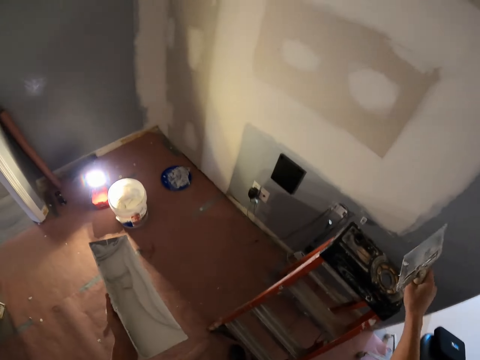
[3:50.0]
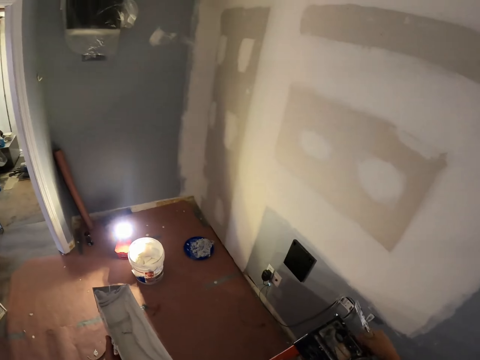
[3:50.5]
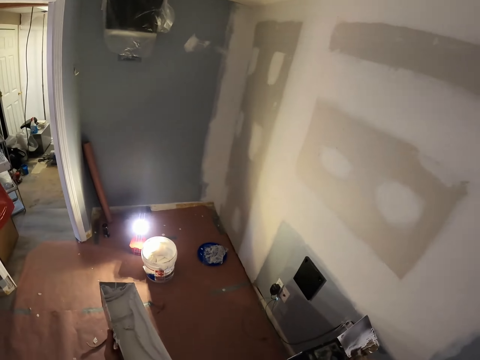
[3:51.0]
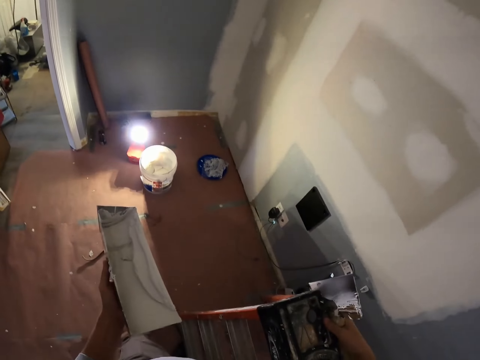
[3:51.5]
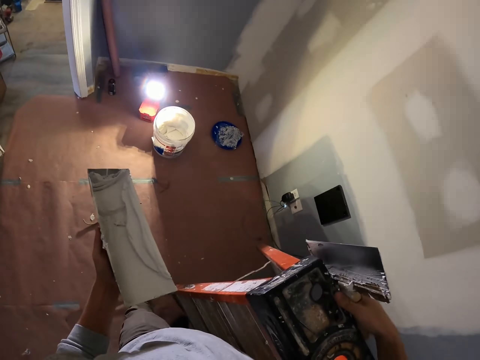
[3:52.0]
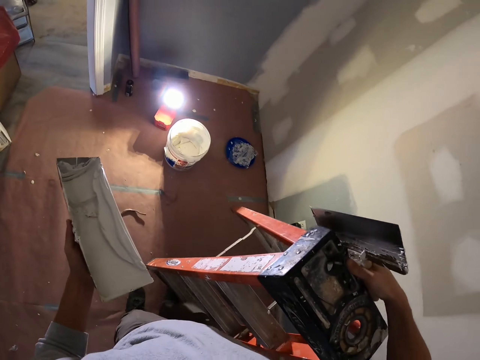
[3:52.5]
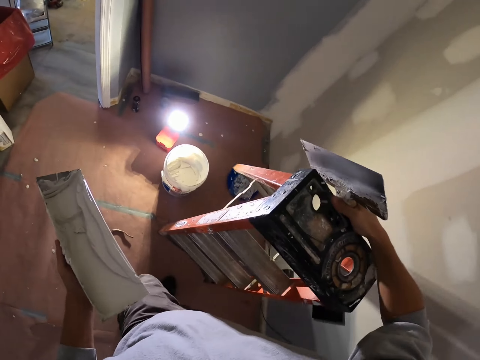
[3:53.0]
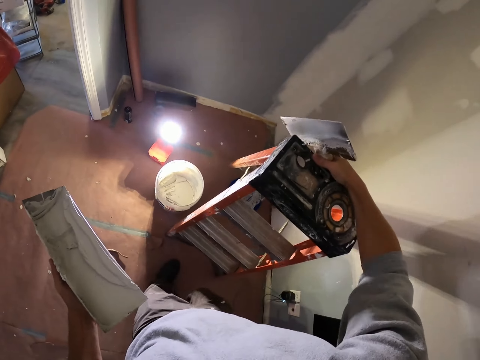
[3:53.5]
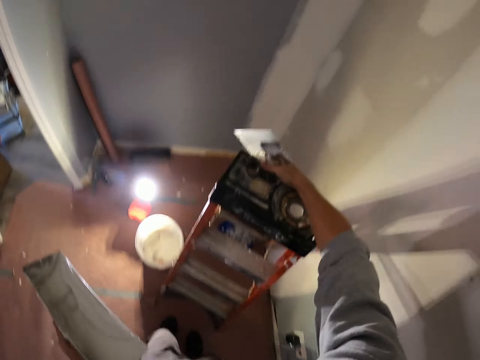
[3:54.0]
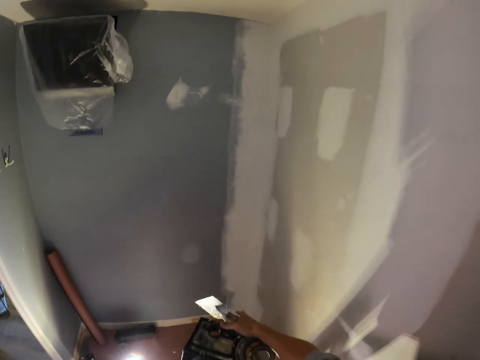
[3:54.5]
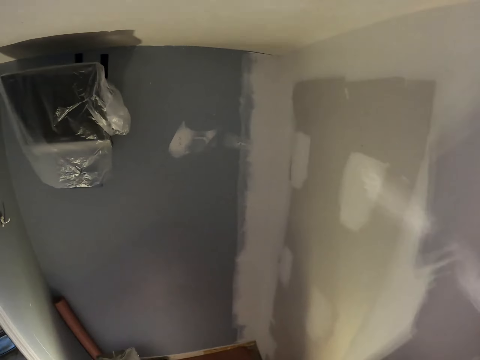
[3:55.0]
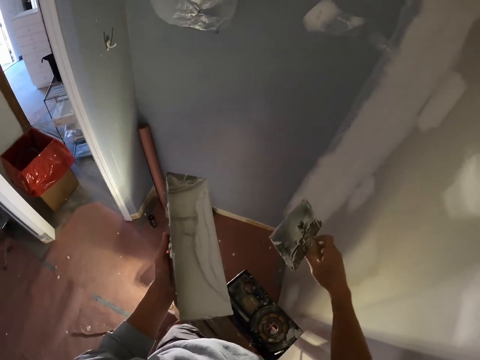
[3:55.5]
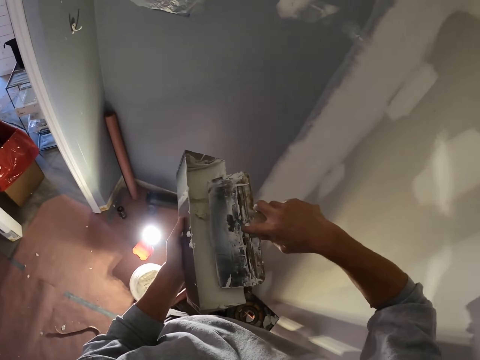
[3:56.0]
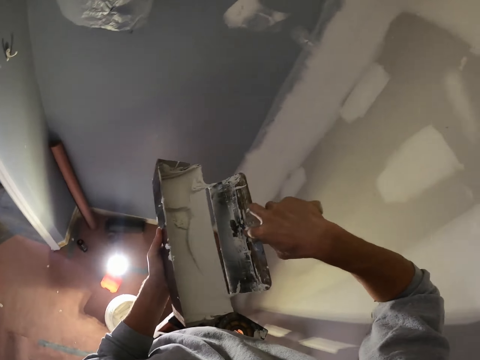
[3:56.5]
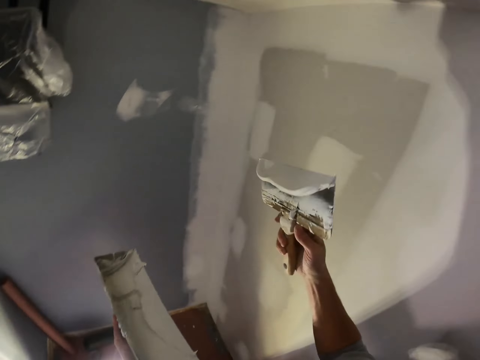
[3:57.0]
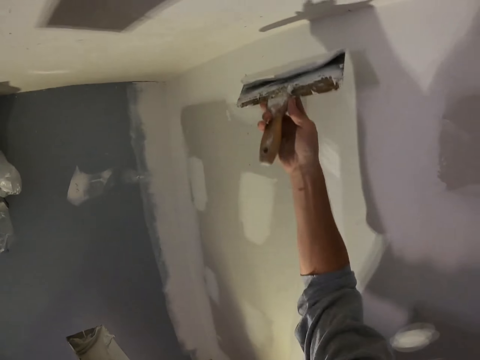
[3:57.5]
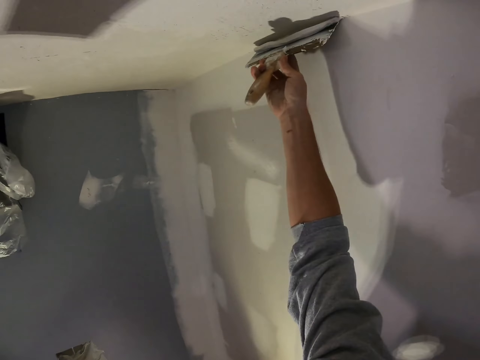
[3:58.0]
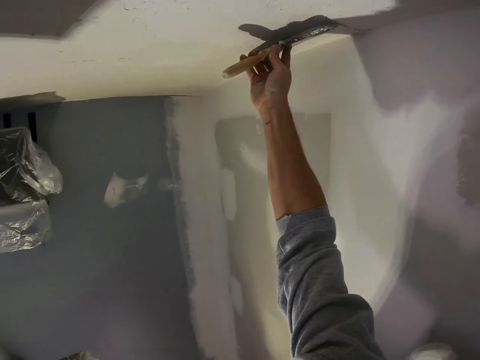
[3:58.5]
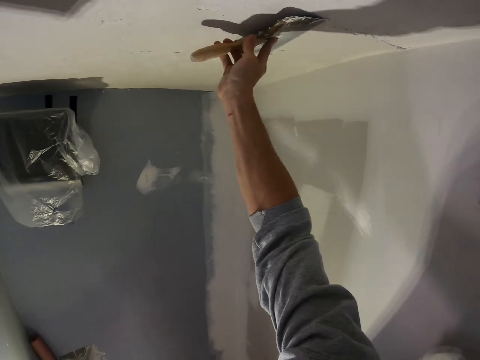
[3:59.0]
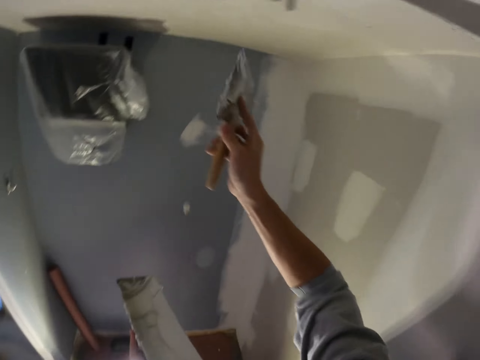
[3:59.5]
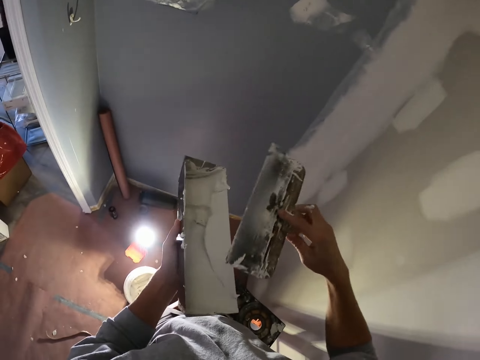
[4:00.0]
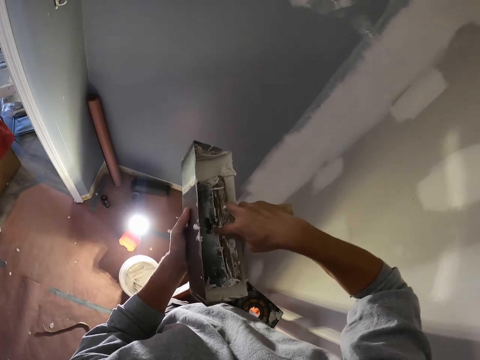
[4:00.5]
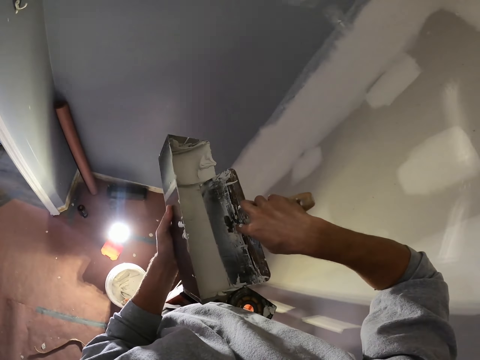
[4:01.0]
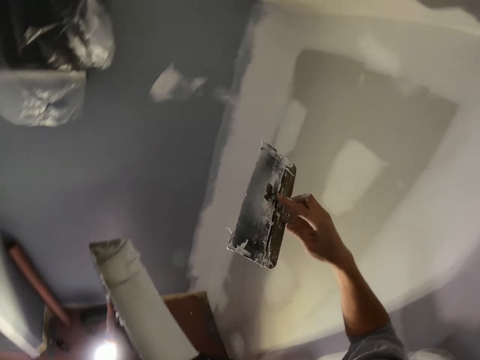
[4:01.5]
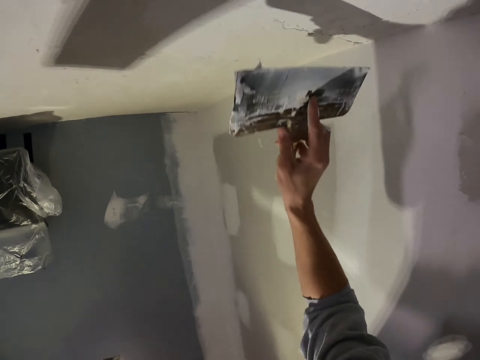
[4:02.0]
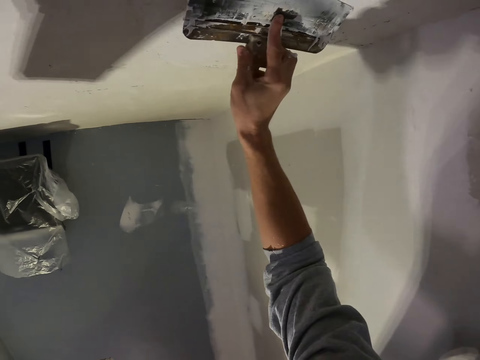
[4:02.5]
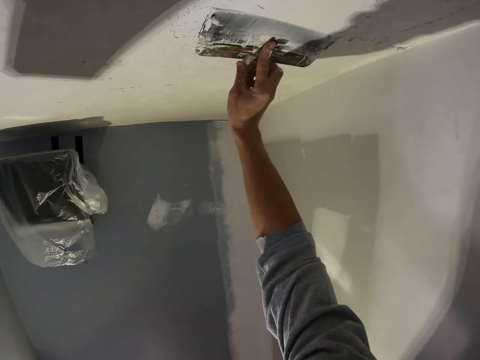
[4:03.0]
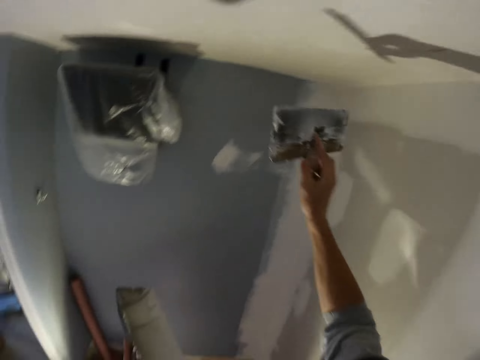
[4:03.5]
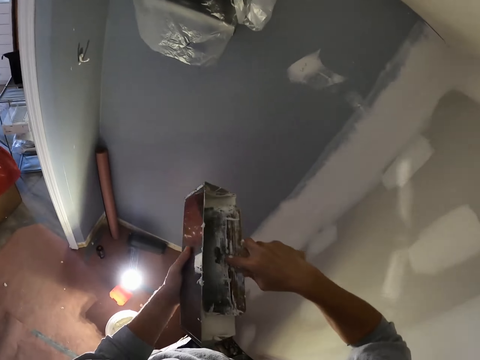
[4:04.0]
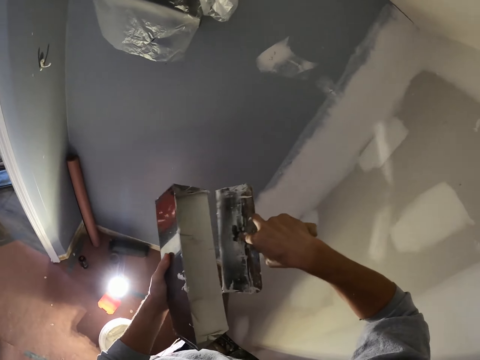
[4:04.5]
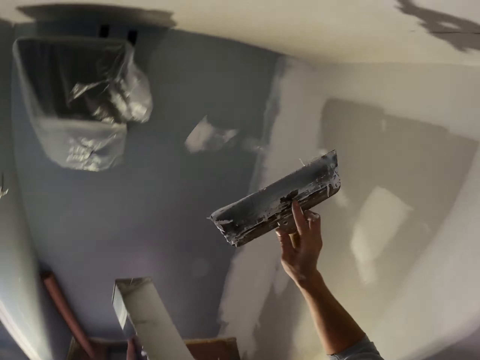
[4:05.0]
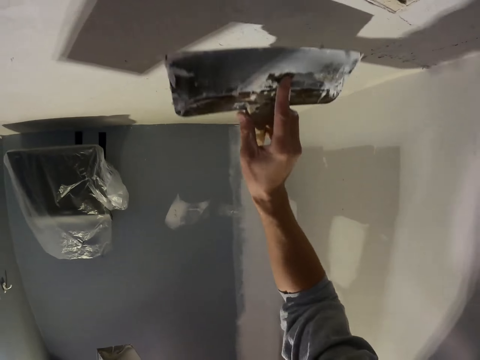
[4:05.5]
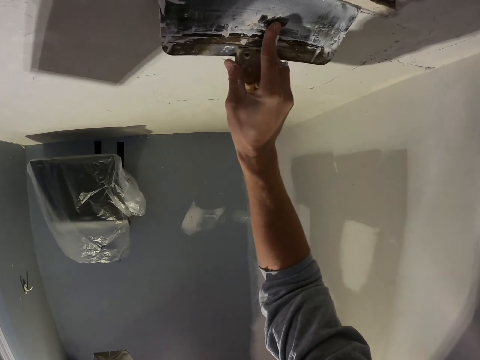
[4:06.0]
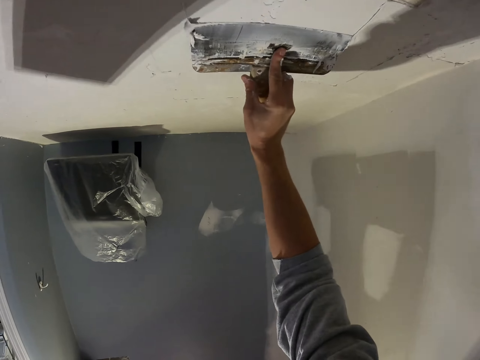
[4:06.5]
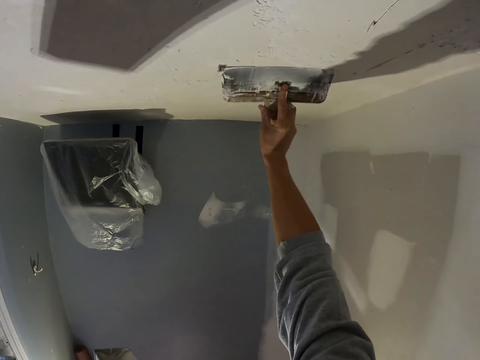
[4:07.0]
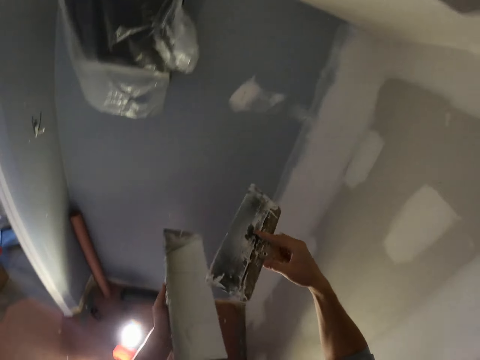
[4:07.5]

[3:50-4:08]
The camera wearer moves the ladder. They scoop paint on the paint tray. They rub the brush on the paint. They paint. They scoop paint on the paint tray. They scoop paint on the paint tray again. They rub the brush on the paint. They apply paint on the ceiling. They scoop paint on the paint tray. They rub the brush on the paint. They apply paint on the ceiling.

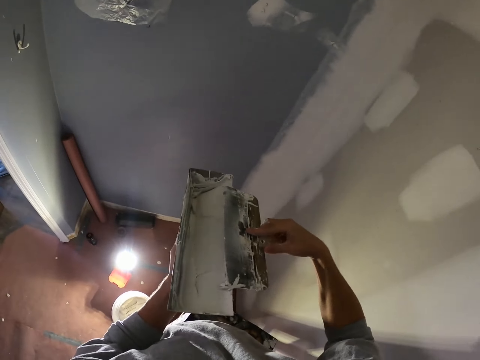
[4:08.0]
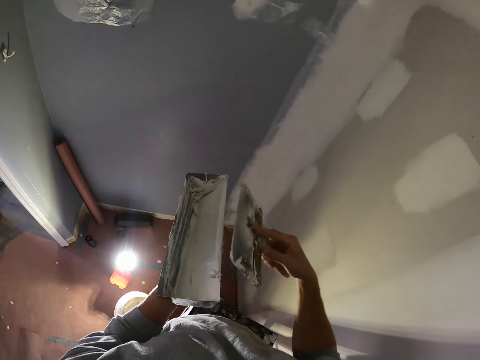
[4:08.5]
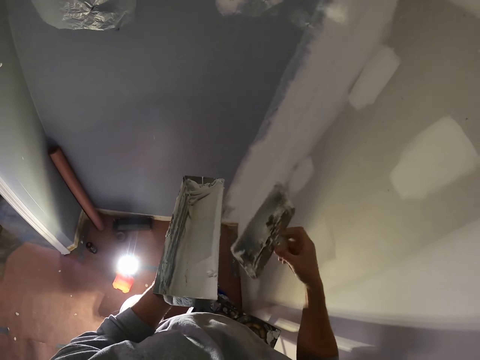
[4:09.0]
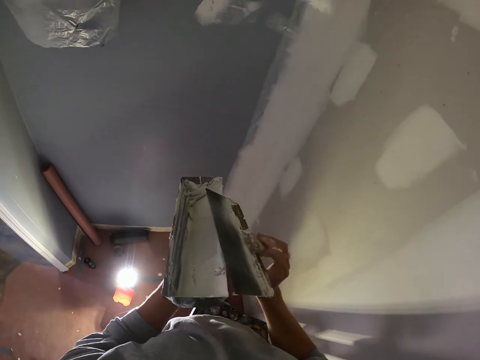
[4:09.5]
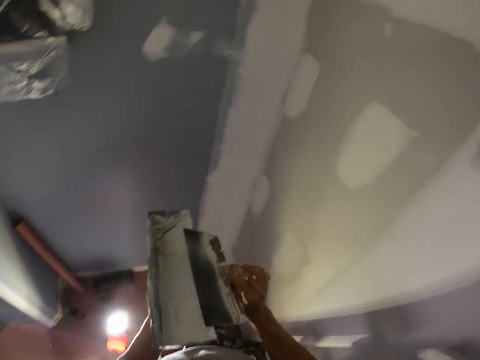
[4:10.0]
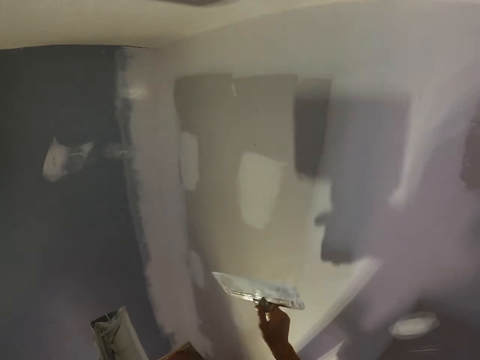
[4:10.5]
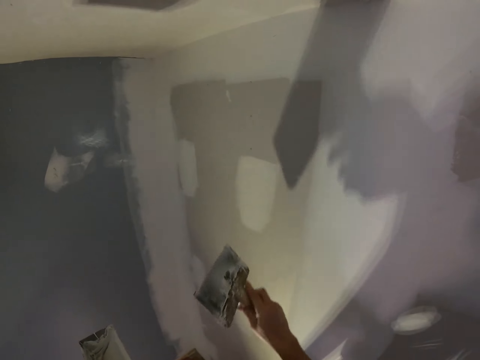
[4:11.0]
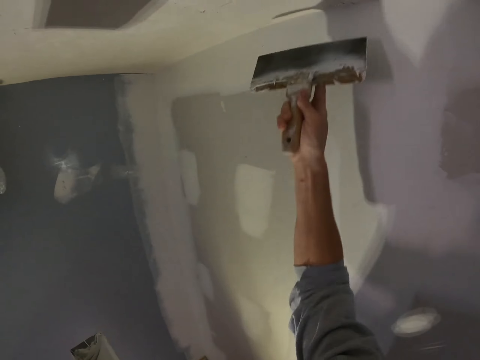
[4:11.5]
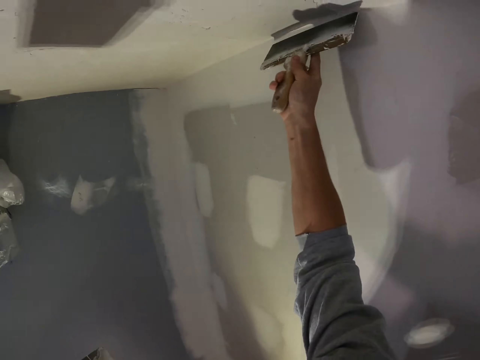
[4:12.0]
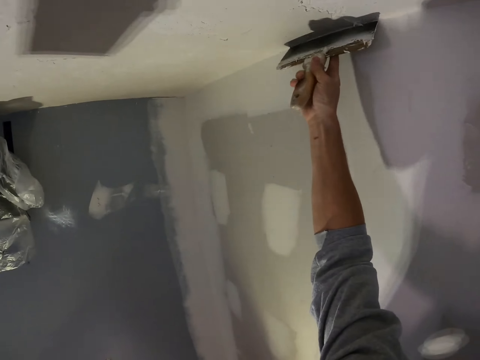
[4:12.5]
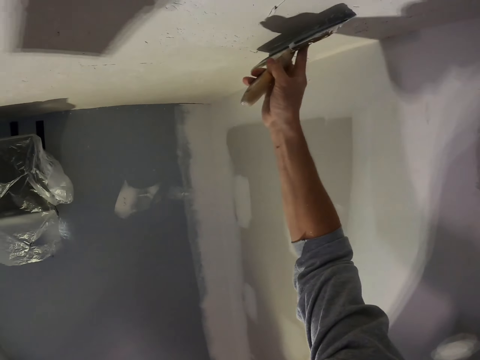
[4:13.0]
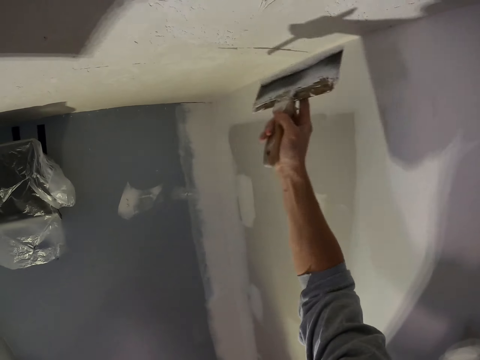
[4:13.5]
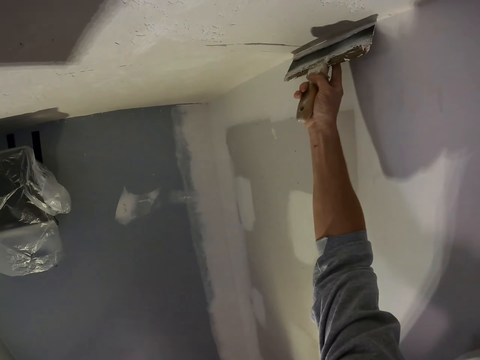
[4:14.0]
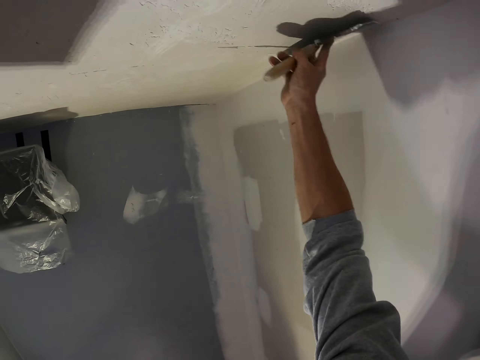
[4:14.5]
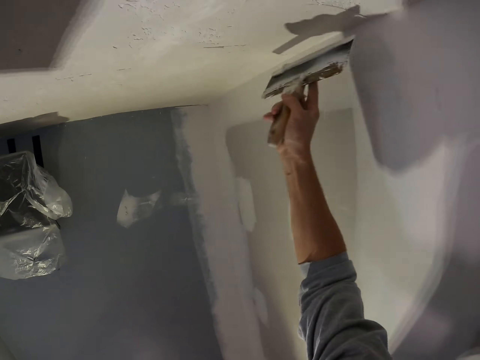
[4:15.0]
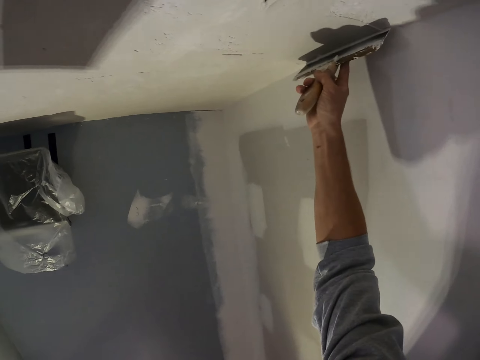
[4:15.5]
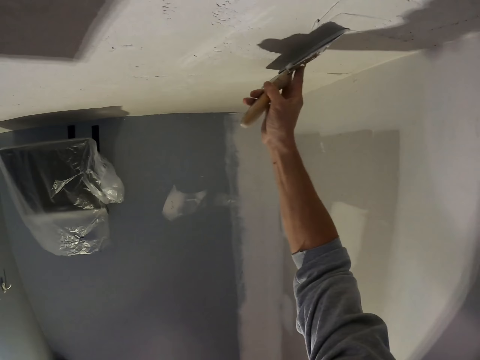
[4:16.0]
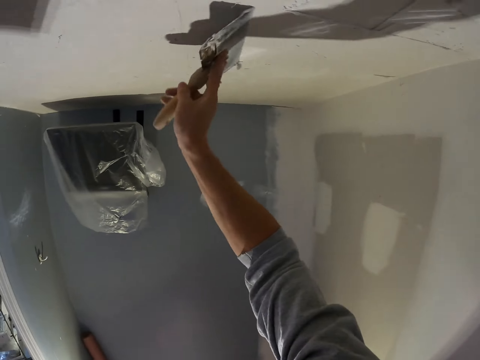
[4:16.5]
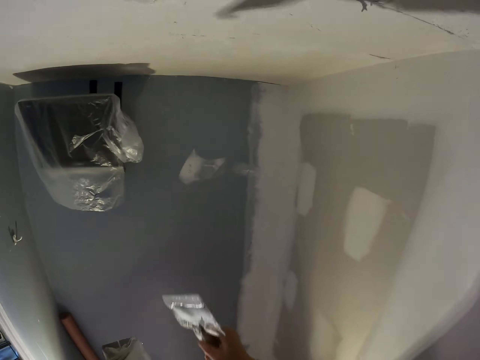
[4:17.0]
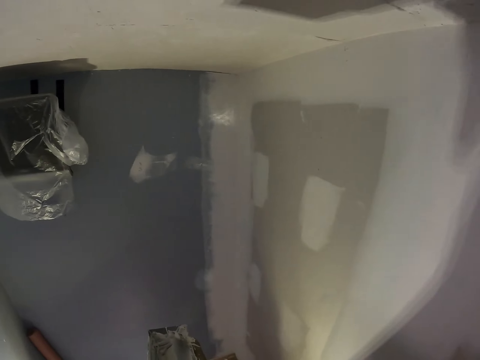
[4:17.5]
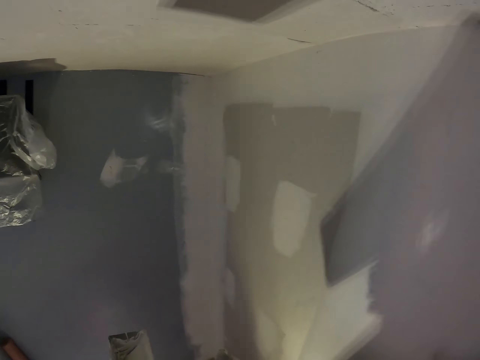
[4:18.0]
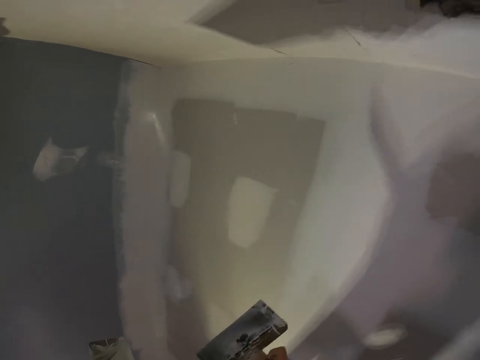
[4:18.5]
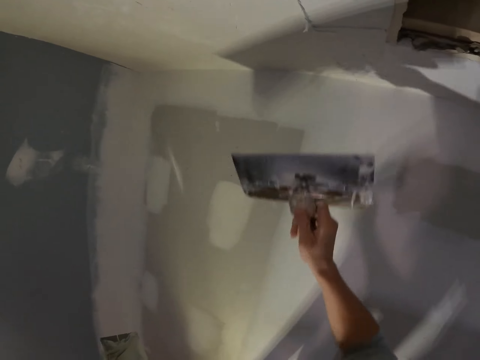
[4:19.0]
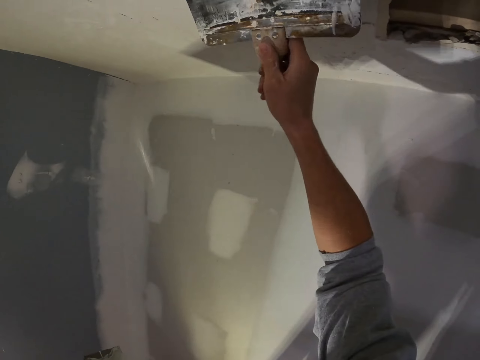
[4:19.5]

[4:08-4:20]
The camera wearer rubs the brush on the paint. They apply paint on the ceiling. They rub the brush on the paint.
